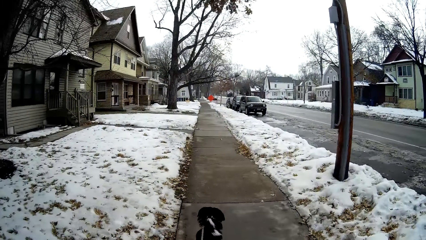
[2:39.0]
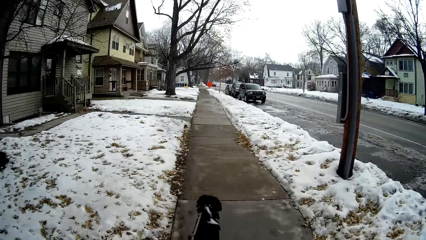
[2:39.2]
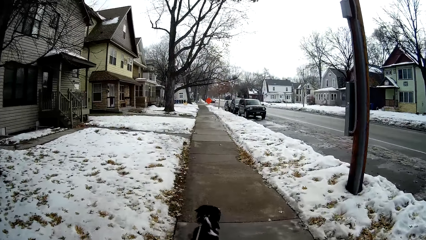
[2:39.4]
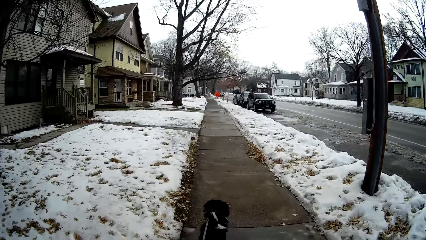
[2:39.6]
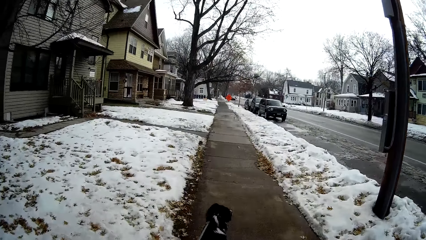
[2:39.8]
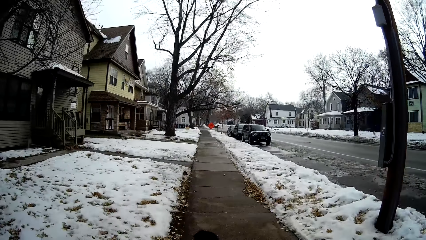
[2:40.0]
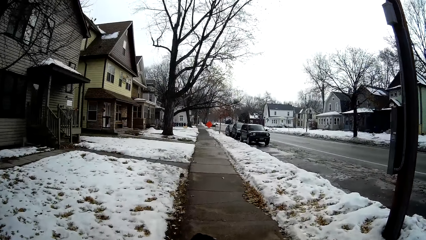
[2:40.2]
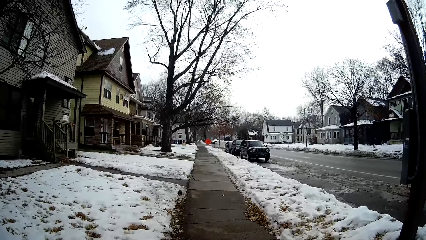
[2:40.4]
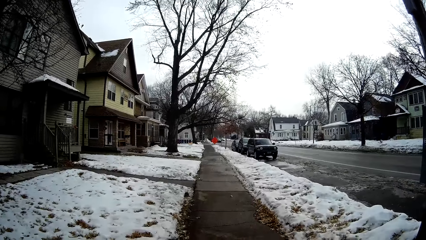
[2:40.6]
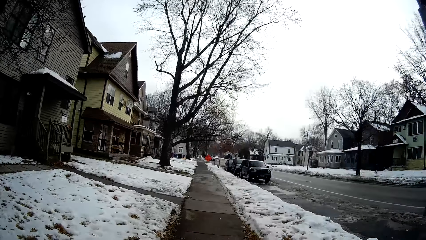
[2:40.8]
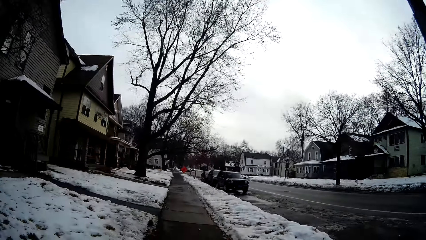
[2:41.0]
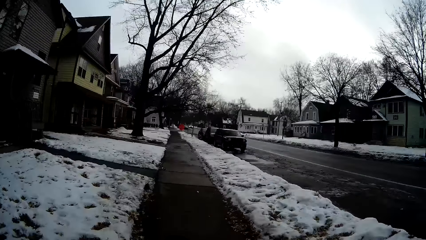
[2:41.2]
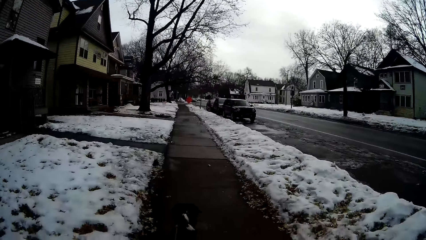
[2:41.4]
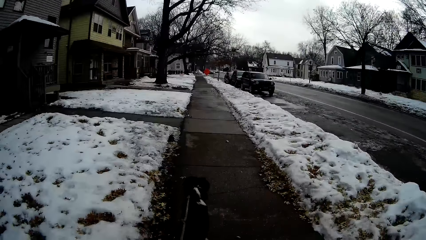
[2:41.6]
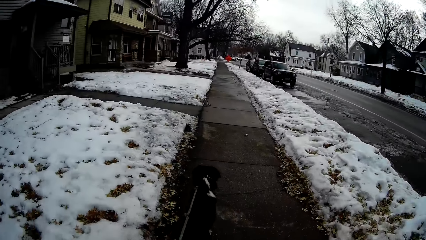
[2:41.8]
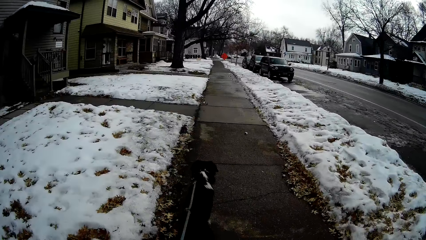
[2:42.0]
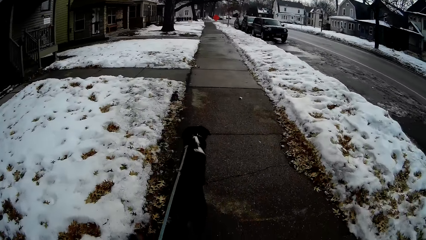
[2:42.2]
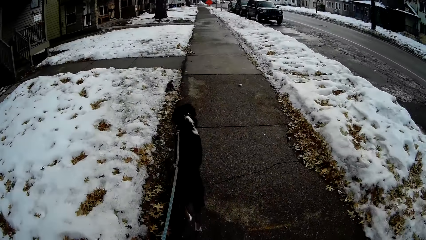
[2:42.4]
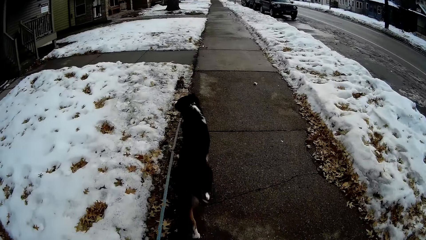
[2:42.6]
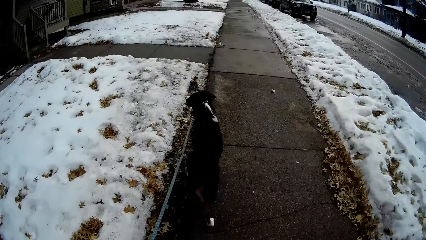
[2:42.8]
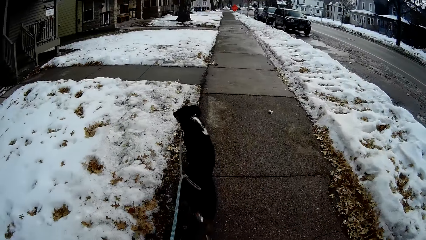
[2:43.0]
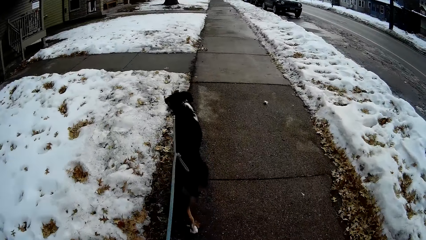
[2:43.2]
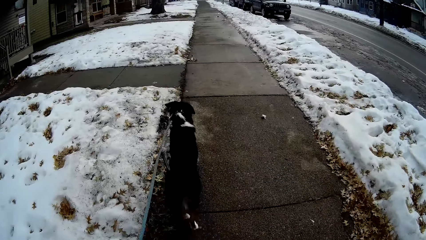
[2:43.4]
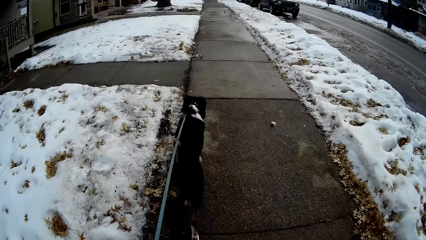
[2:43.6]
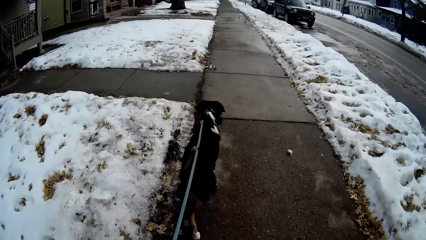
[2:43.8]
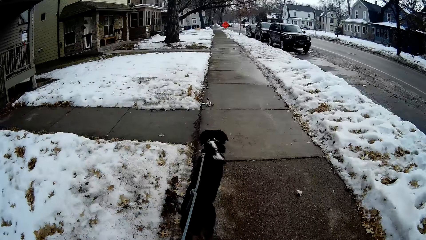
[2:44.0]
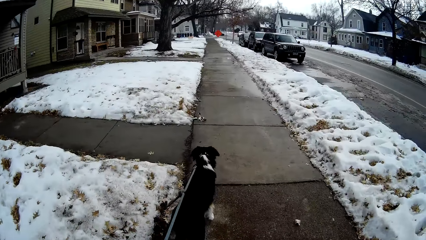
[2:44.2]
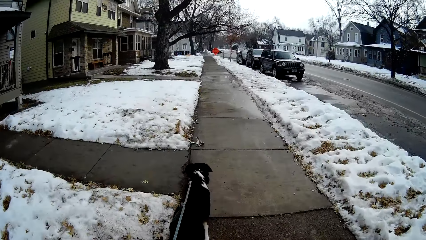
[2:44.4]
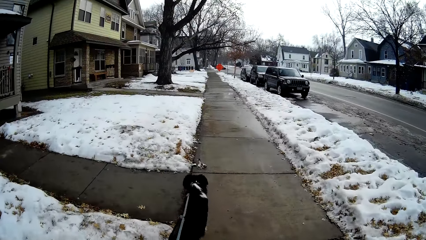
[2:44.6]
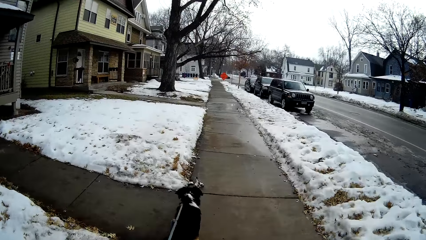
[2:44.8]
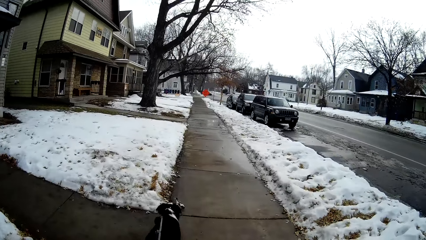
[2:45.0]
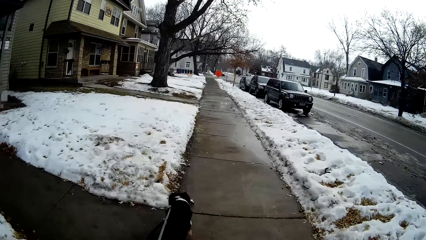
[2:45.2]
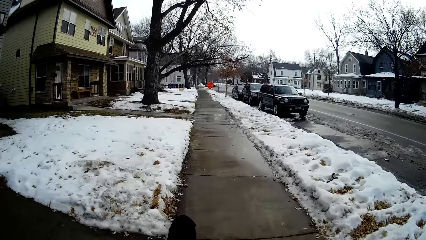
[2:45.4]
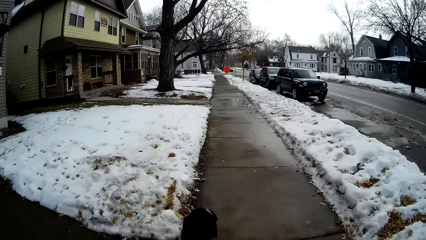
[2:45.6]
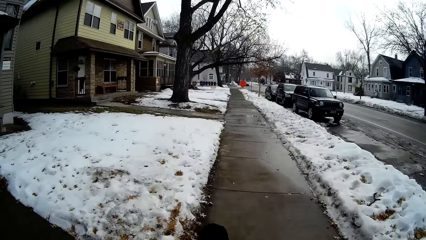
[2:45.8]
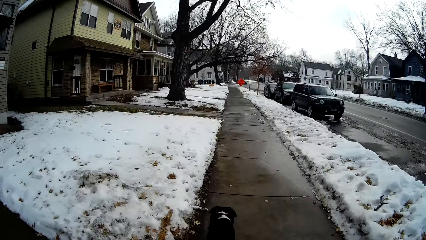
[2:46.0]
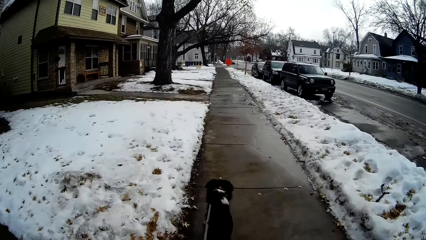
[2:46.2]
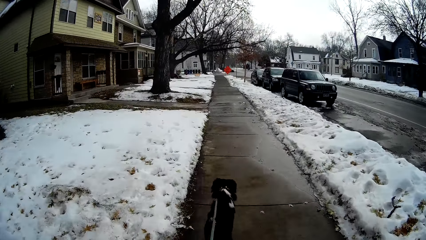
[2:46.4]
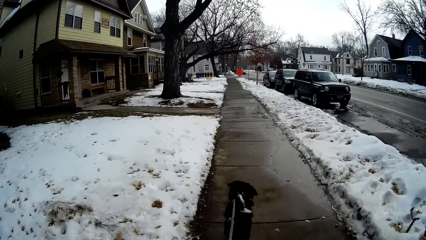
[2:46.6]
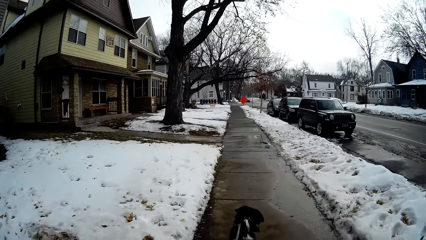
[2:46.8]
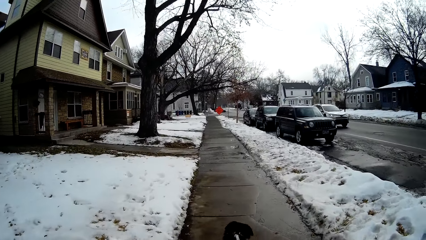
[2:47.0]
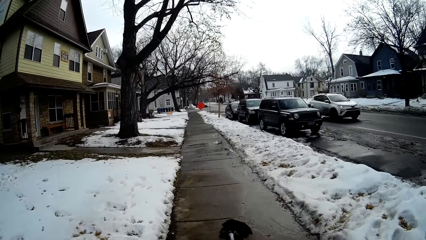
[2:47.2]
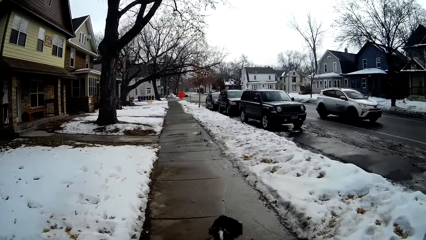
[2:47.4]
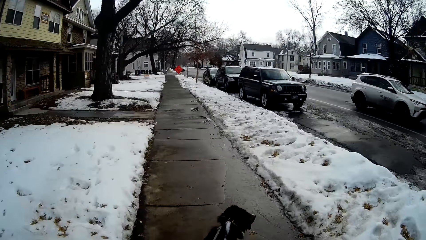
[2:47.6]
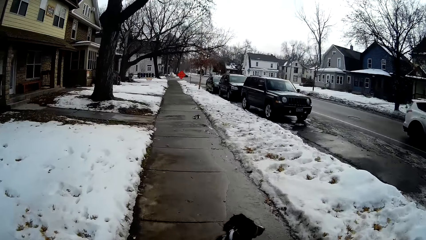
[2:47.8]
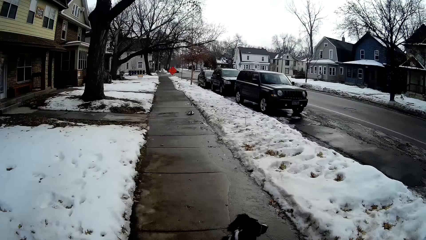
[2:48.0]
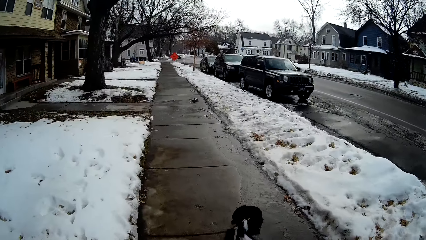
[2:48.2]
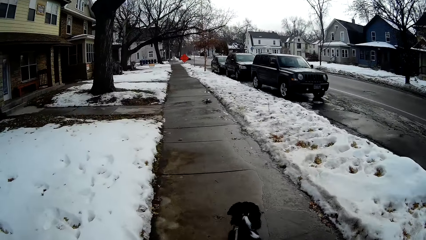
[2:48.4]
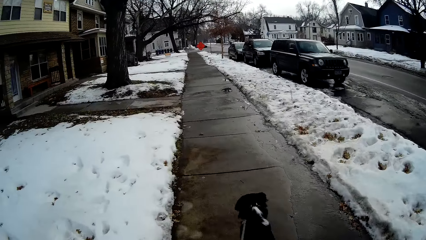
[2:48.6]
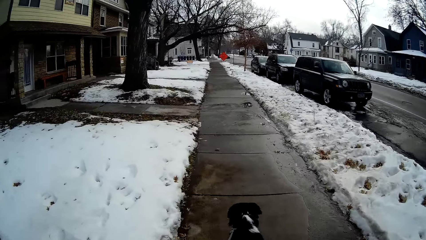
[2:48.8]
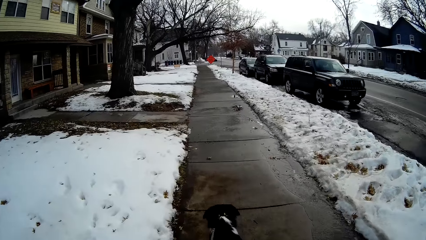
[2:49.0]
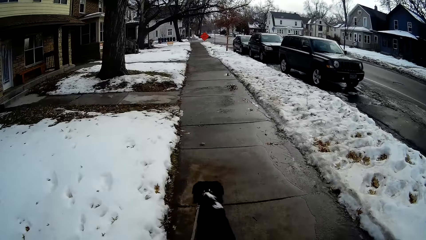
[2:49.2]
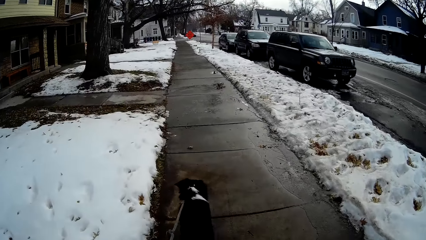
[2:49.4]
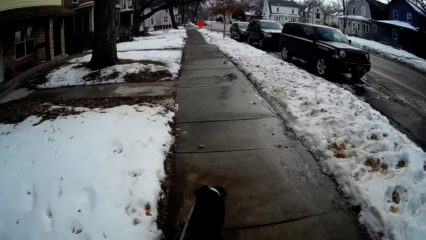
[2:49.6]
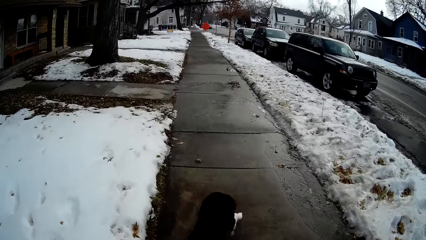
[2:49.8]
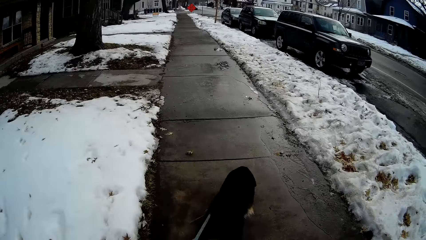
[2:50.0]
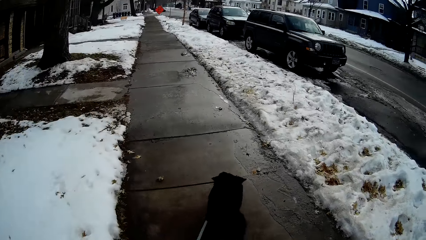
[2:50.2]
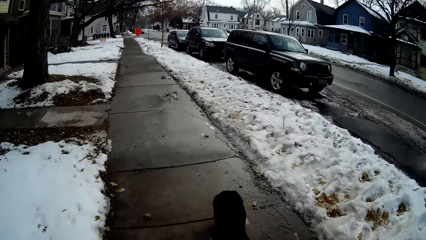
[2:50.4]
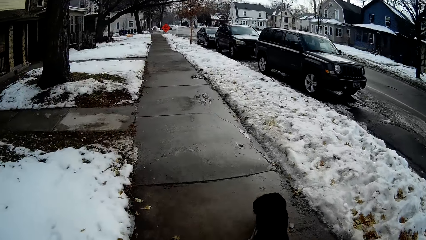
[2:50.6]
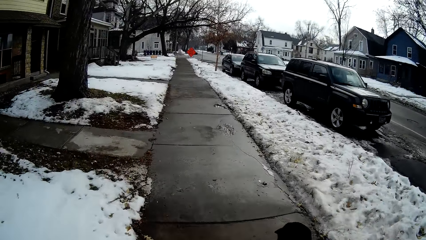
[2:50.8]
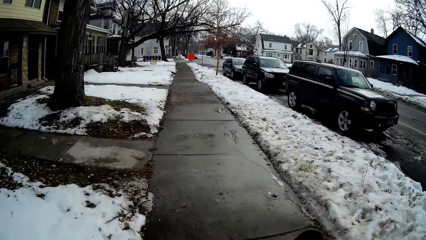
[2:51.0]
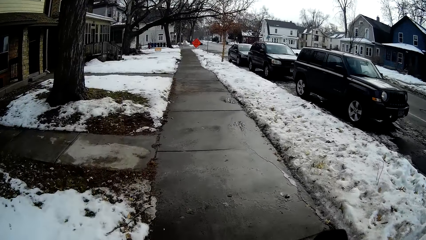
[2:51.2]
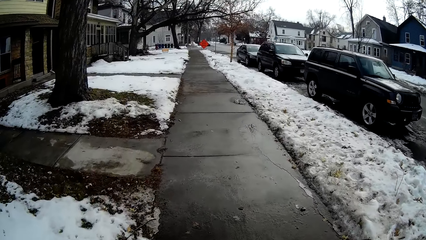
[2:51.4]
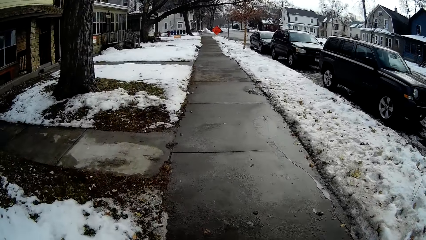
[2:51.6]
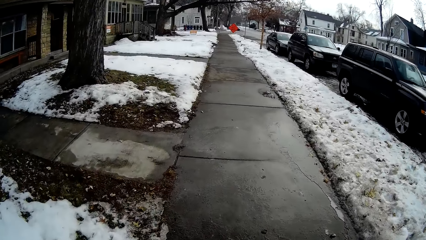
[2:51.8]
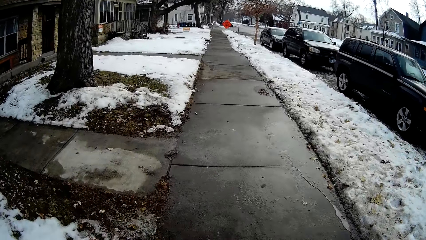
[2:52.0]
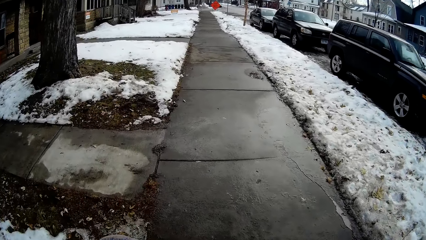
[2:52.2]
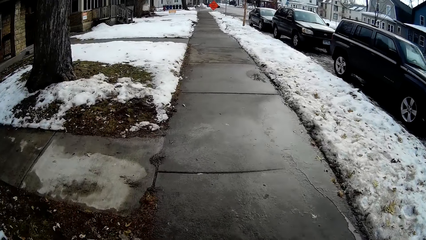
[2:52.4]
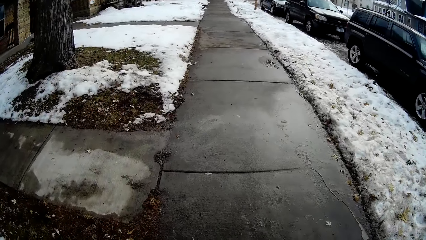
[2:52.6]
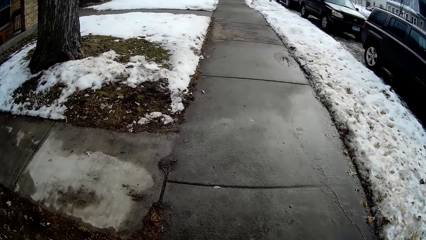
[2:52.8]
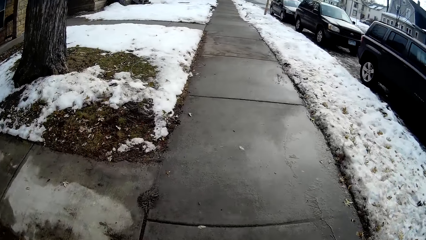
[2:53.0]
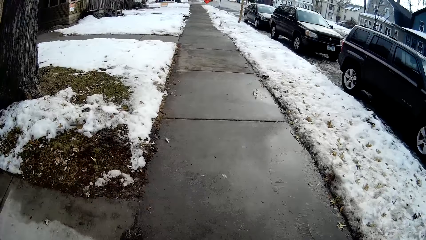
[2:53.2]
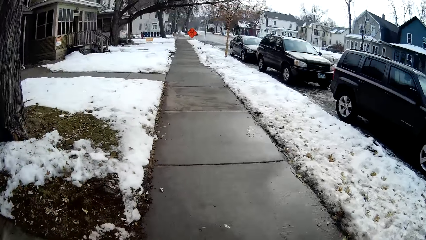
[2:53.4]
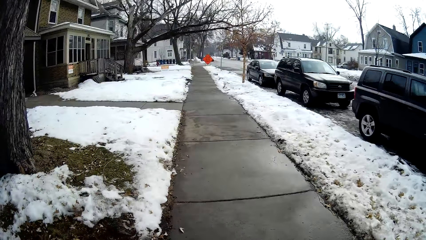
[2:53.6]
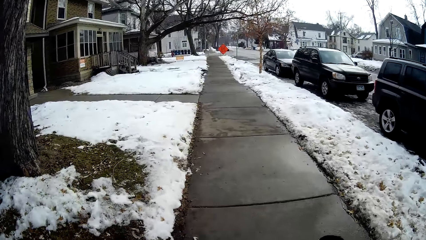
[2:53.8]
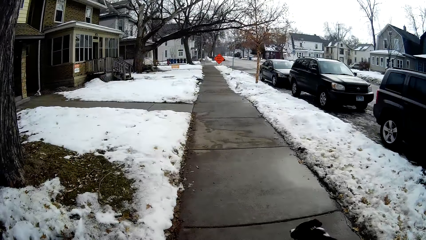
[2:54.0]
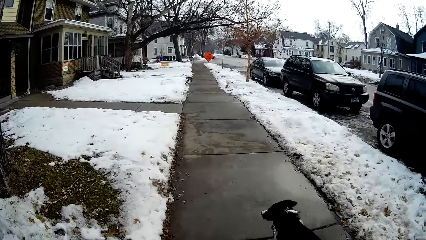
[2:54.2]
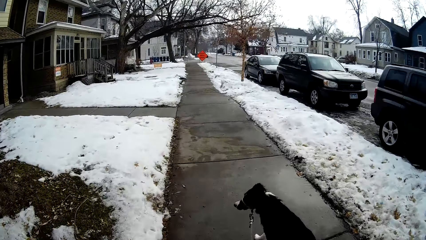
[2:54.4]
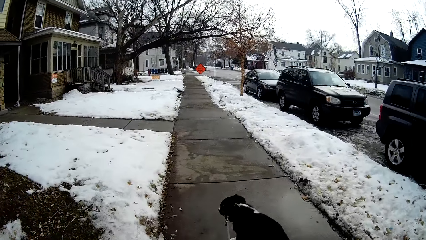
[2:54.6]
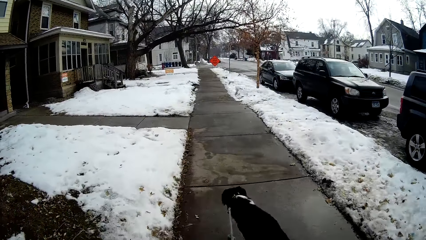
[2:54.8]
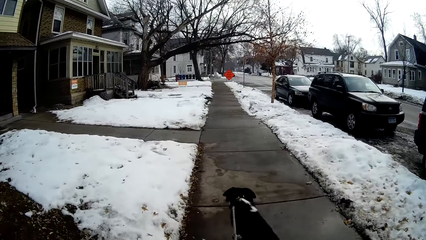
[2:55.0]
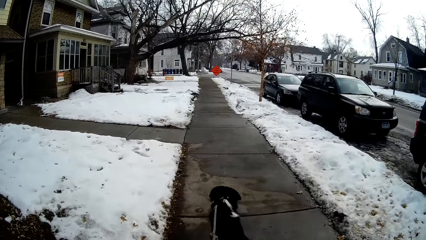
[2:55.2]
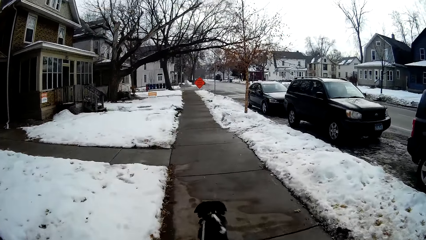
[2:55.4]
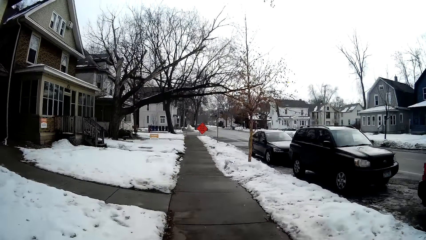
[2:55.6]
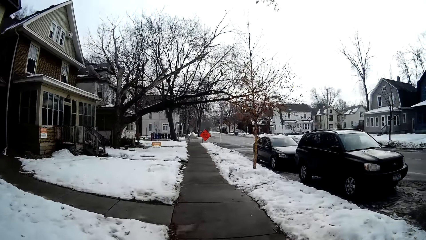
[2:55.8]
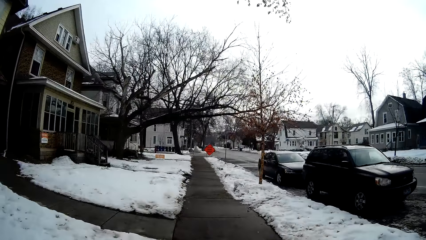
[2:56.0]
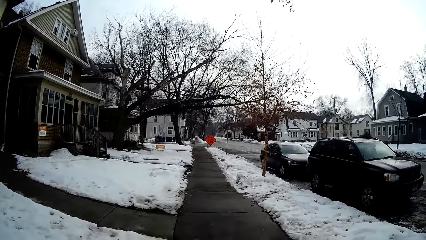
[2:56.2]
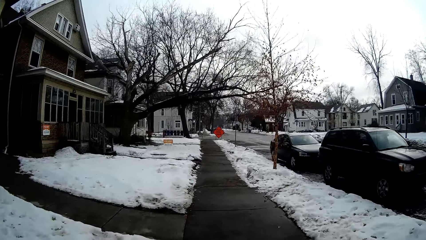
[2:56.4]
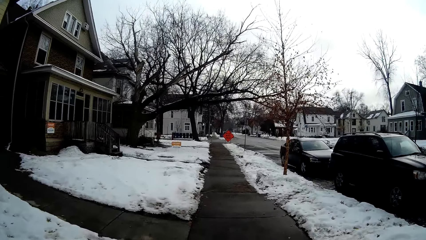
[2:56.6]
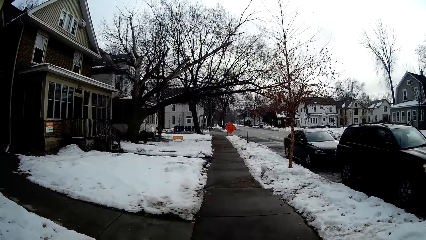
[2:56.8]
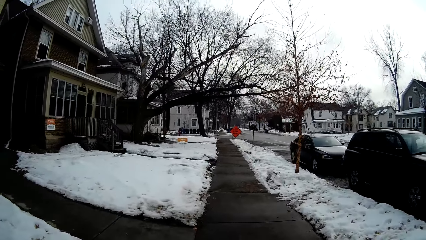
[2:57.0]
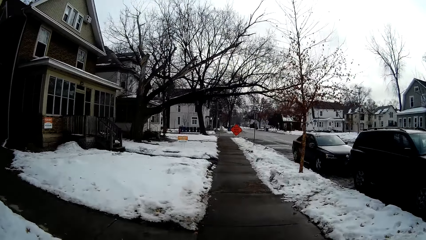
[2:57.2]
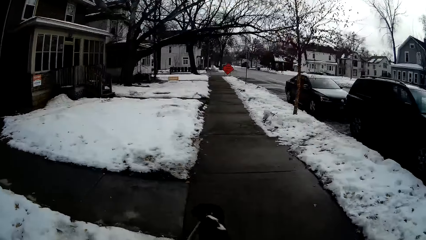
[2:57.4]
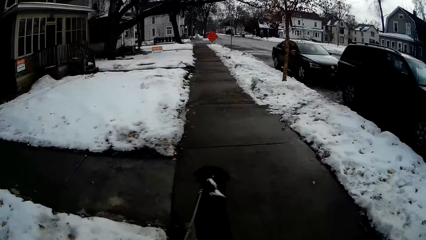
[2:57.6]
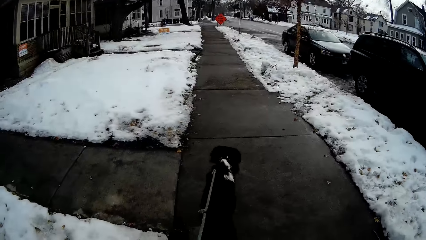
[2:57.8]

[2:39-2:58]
The camera wearer walks on the sidewalk. They walk the dog on the sidewalk. They walk on the sidewalk. They walk the dog on the sidewalk. They walk on the sidewalk.
